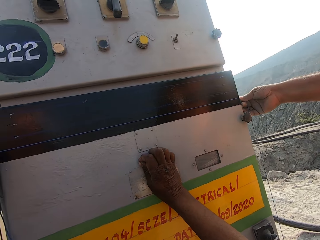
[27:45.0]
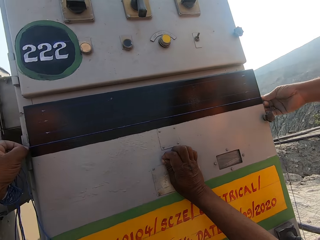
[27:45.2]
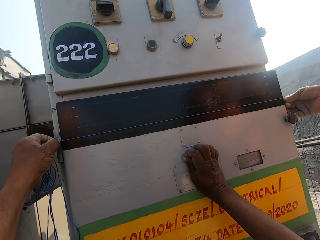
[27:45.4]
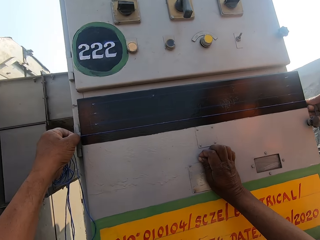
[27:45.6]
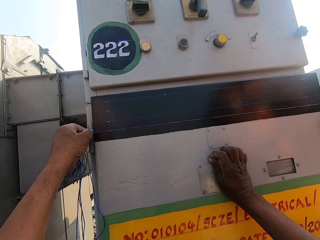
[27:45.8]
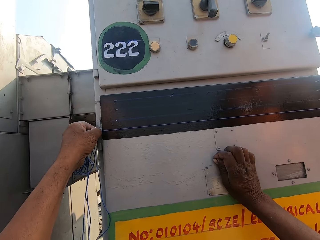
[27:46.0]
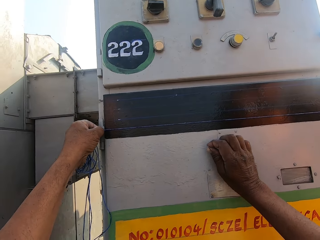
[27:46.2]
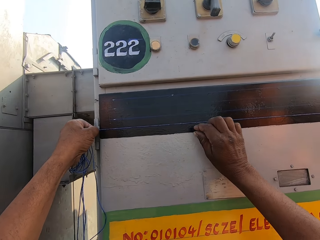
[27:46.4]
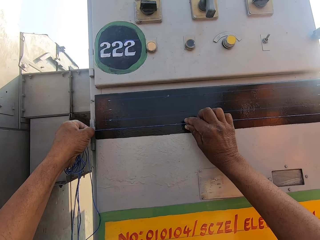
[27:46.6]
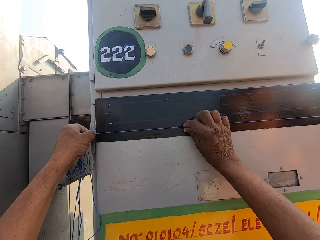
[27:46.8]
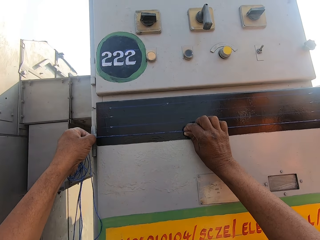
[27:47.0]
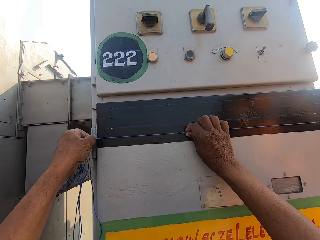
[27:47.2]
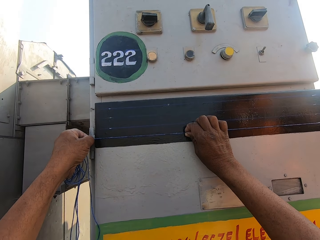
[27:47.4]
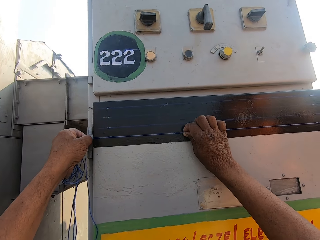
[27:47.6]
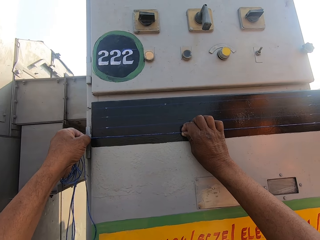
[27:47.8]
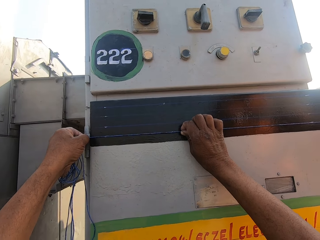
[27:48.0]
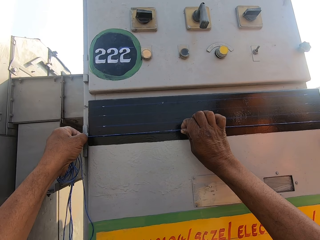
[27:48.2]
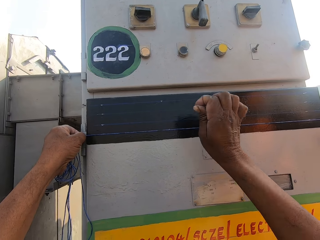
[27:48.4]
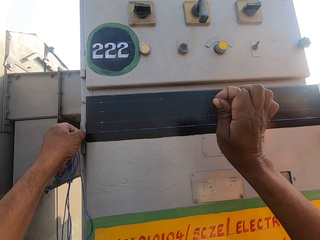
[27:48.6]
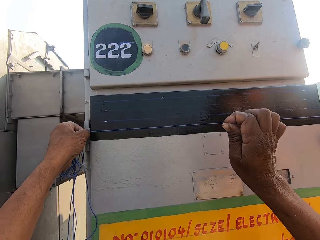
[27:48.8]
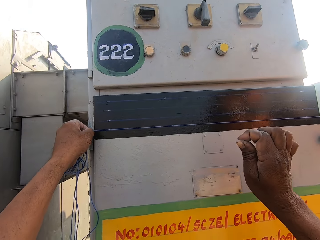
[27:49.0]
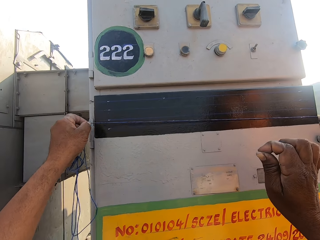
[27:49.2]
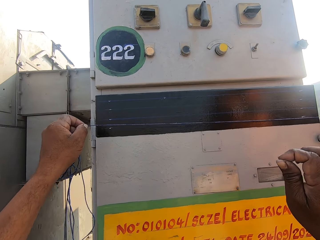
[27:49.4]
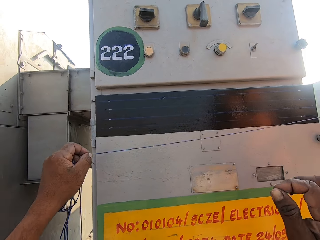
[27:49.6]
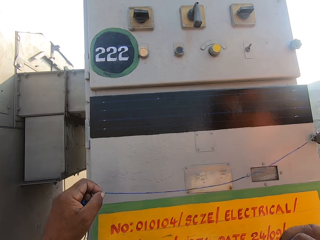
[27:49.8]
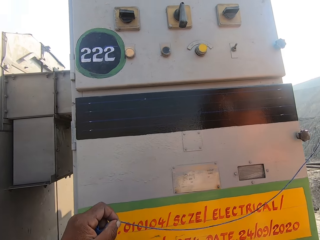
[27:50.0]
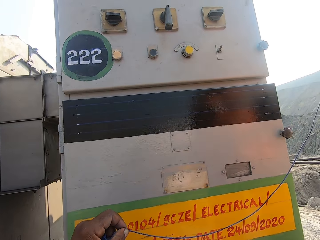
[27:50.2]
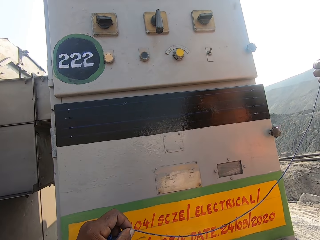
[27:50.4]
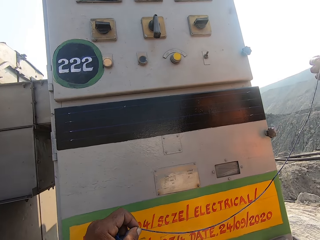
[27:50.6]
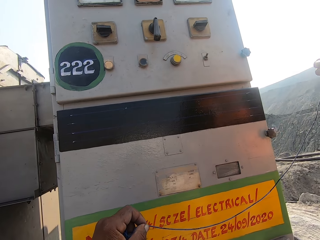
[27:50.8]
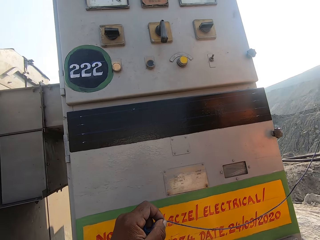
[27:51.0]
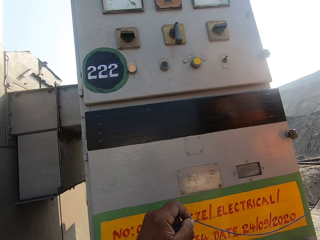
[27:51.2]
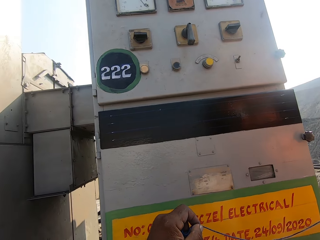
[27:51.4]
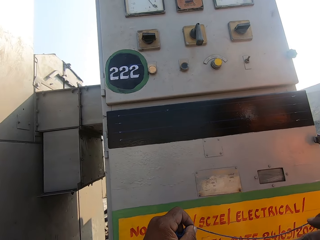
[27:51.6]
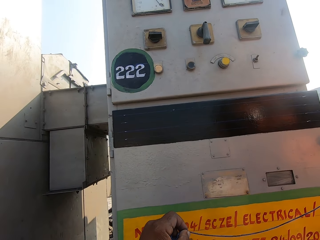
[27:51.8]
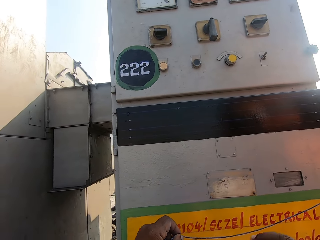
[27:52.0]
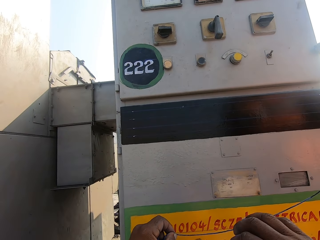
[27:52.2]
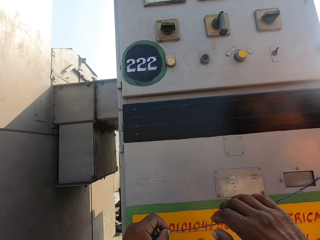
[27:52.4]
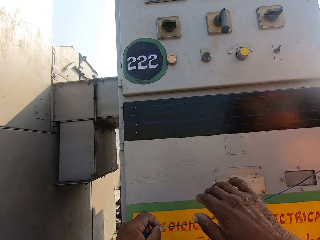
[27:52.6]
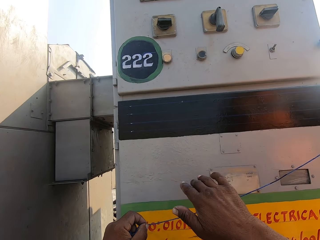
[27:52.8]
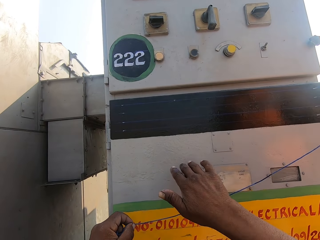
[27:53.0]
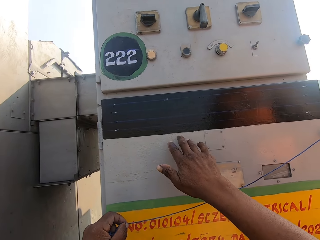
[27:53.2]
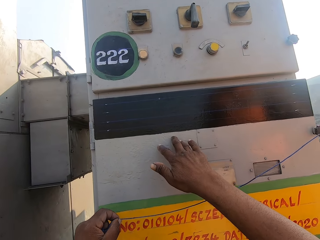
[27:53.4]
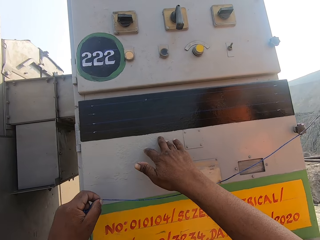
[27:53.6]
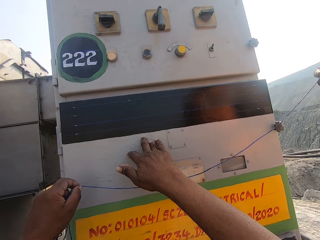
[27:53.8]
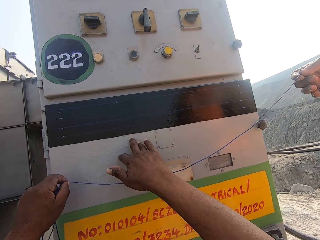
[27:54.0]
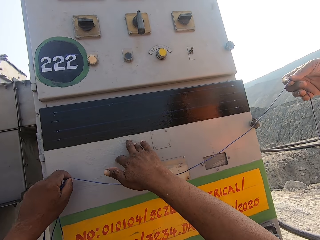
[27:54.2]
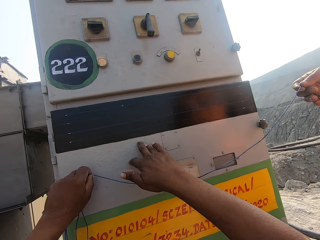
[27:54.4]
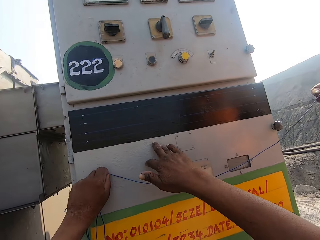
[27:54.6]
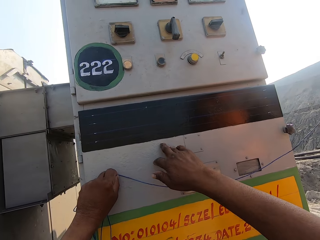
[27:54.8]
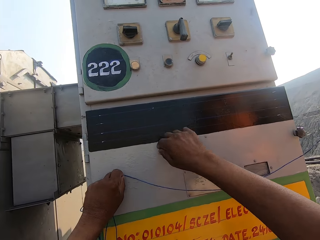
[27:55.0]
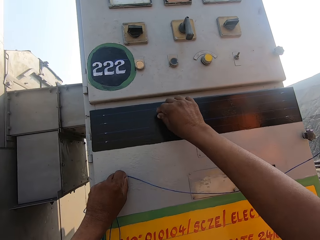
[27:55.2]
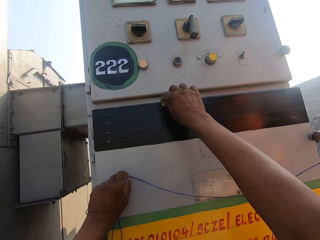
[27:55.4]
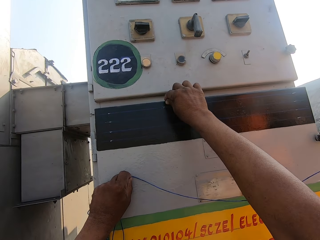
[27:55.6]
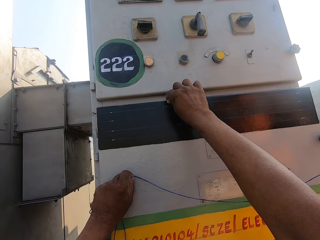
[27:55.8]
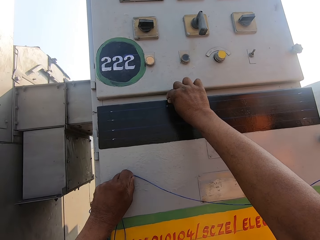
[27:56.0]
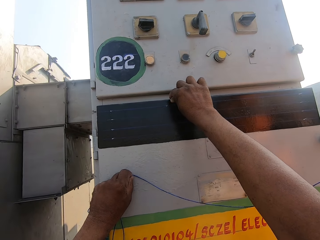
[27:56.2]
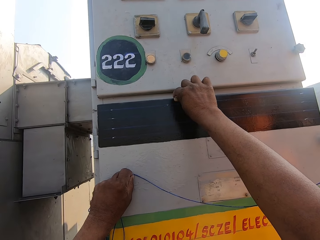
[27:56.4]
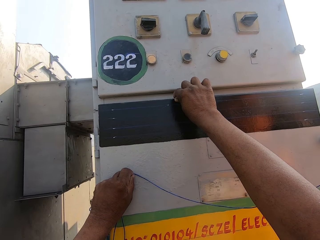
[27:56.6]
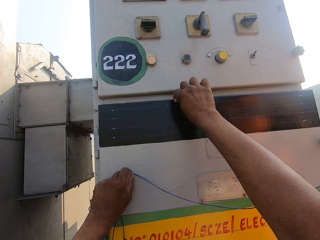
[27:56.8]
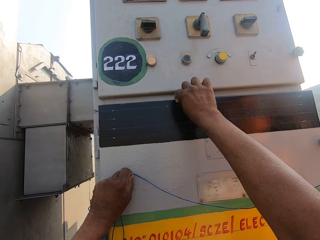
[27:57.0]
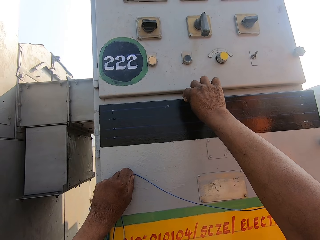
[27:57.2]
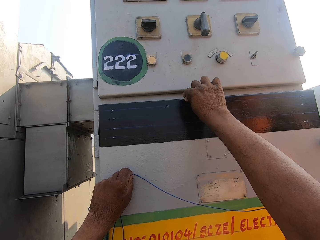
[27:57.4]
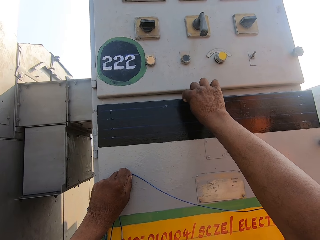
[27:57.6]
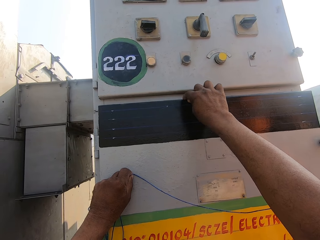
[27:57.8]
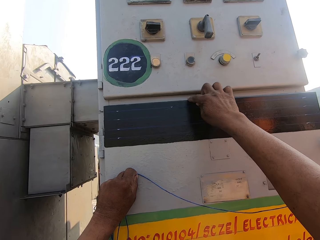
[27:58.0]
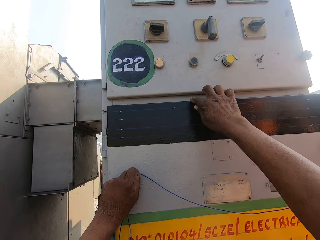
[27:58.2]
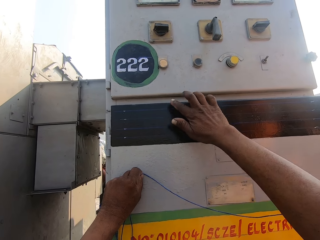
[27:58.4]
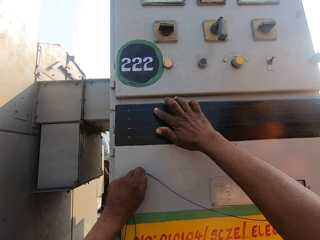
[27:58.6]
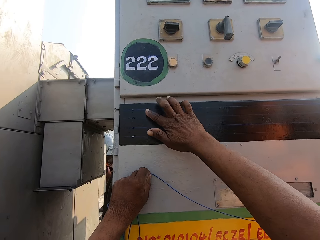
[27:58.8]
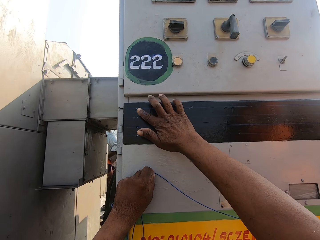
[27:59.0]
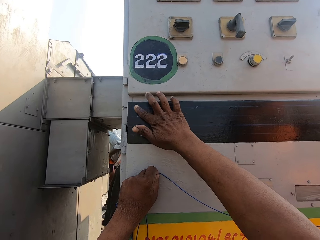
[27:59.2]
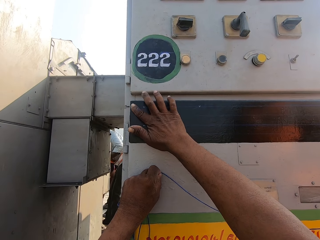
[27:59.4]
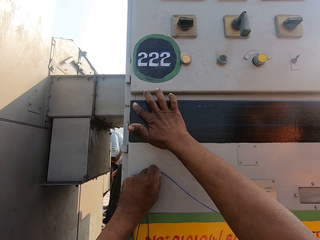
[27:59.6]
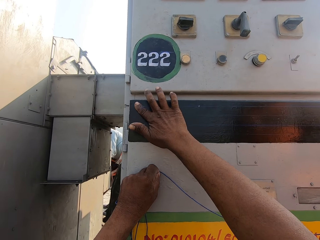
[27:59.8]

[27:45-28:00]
The camera wearer measures the control panel board or electric booth with a thread or string. They touch the string. They pull the thread on the control panel board. They remove the thread from the panel board. They hold the string. They place a hand on the control panel. They measure the control panel board with a hand.

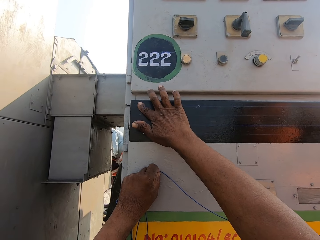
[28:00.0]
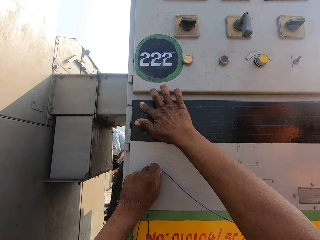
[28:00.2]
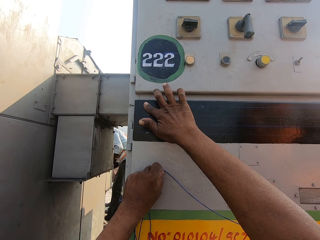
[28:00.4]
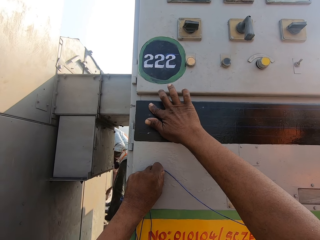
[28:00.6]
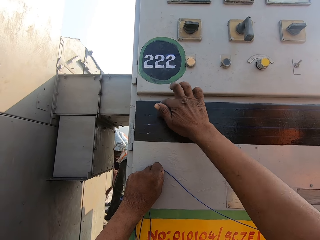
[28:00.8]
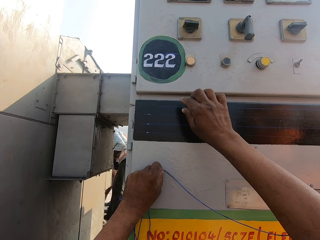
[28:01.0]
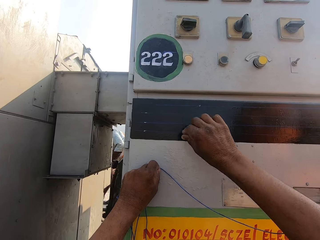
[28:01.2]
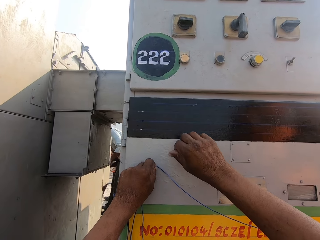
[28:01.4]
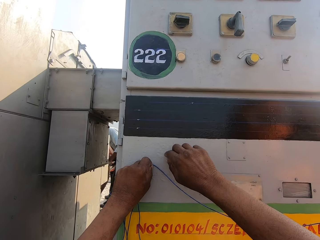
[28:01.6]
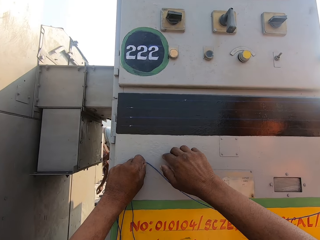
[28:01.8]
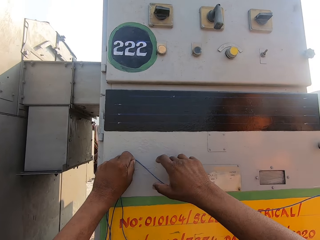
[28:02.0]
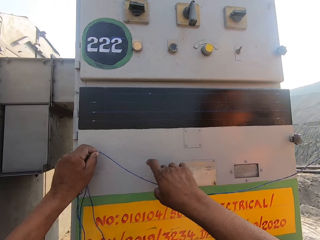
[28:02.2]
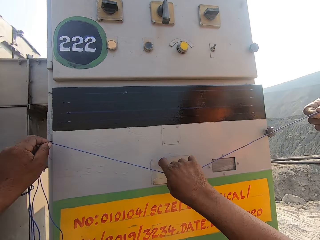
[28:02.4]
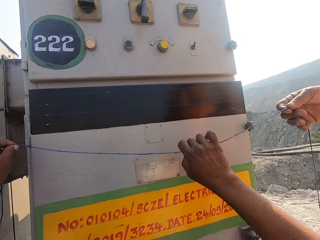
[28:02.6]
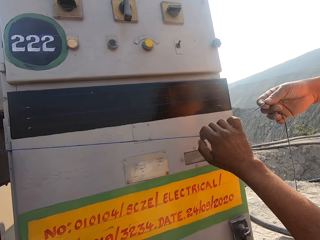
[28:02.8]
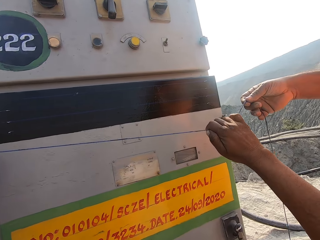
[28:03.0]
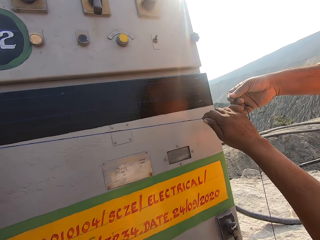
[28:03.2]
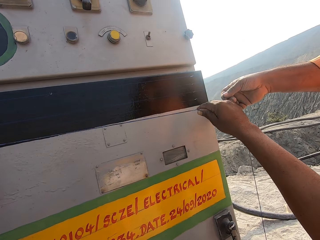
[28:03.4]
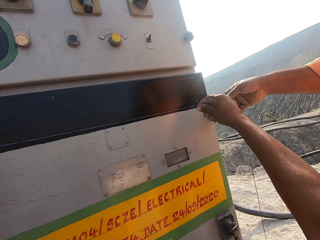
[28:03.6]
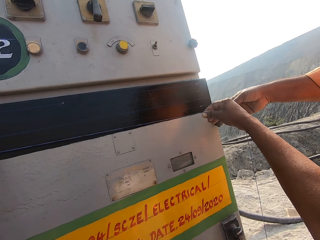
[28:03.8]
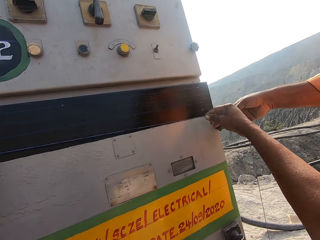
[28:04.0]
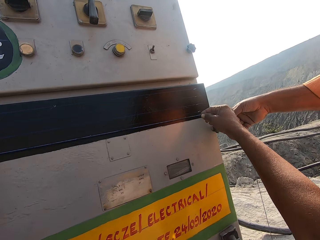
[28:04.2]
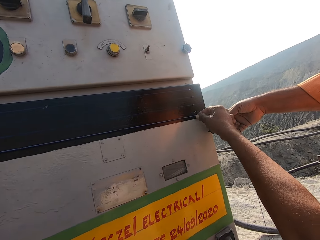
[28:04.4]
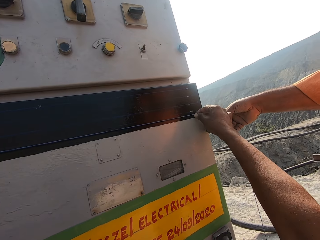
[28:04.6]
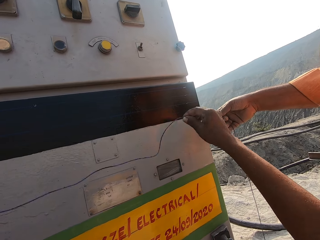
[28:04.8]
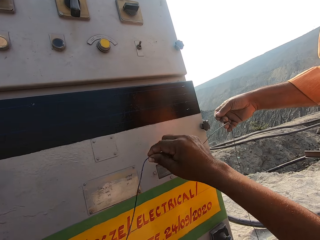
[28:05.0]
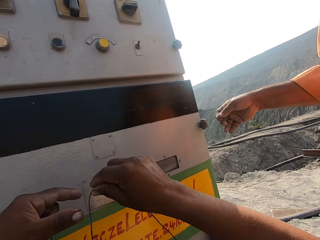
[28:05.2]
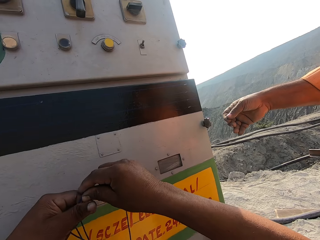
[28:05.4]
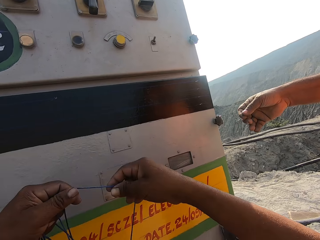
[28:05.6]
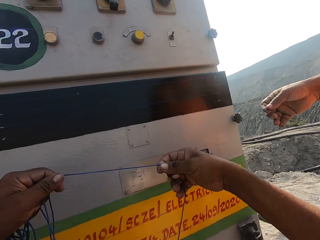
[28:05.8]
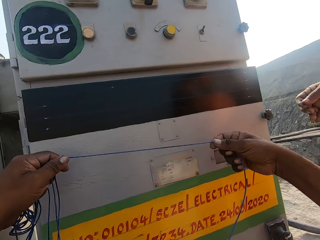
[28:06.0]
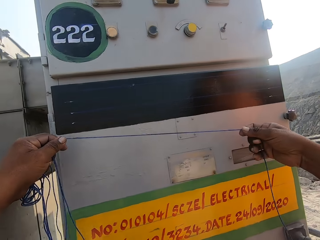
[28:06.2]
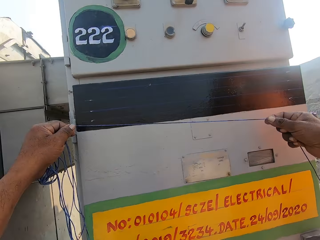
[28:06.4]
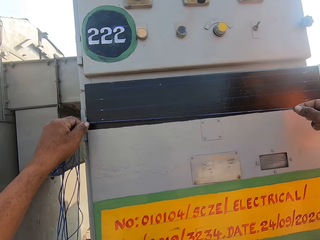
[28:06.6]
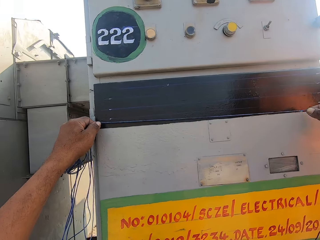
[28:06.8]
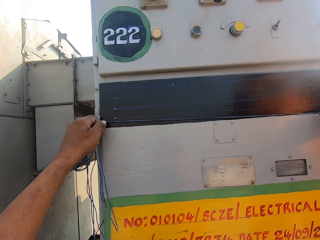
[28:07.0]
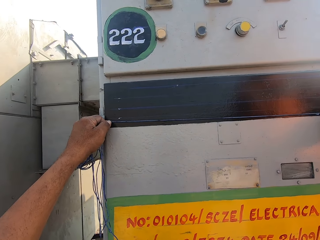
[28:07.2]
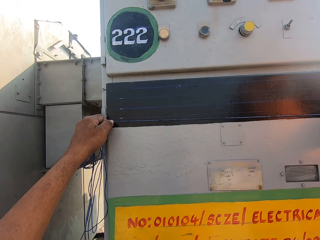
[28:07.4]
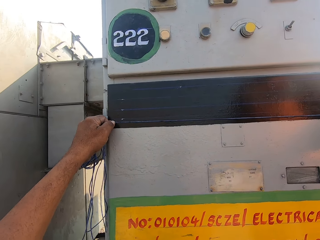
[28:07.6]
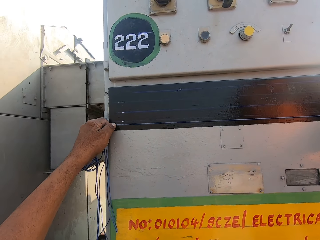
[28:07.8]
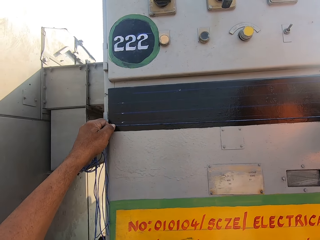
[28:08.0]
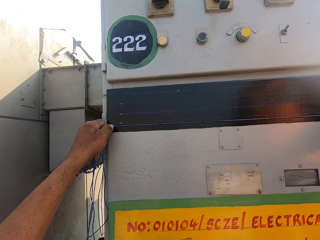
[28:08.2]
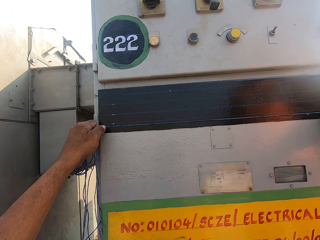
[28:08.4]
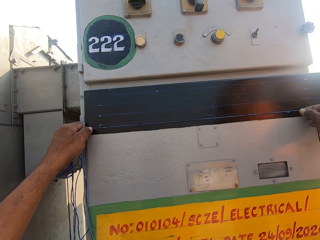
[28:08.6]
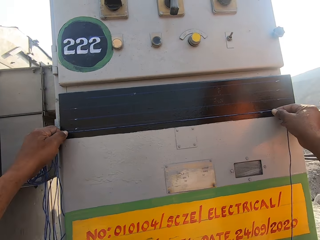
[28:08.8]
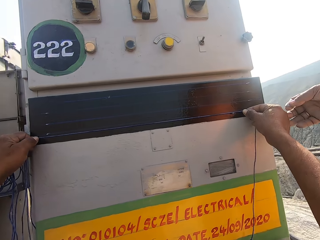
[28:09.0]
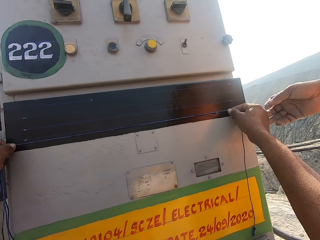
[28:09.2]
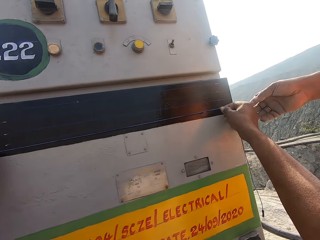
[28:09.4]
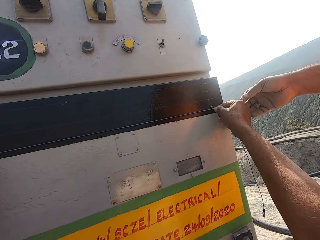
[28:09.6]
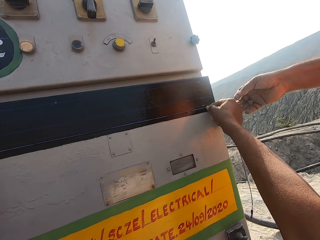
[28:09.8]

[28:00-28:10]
The camera wearer straightens the thread or string. They measure the electric booth or control panel board. They hold the string. They stretch the string. They place the thread on the control panel board. They measure the electric booth.
